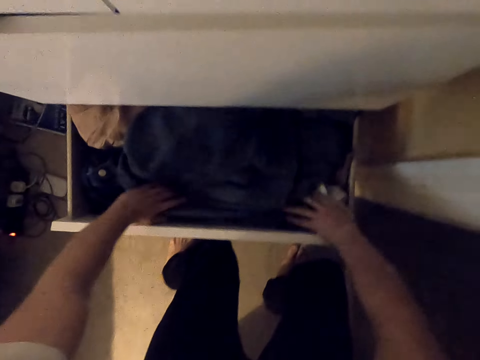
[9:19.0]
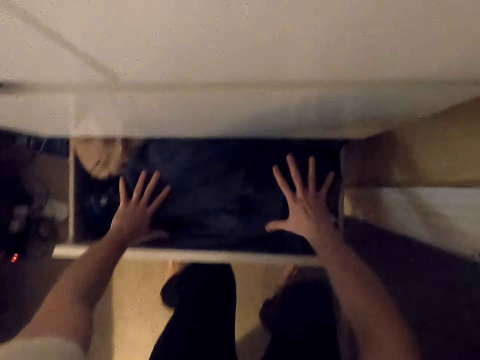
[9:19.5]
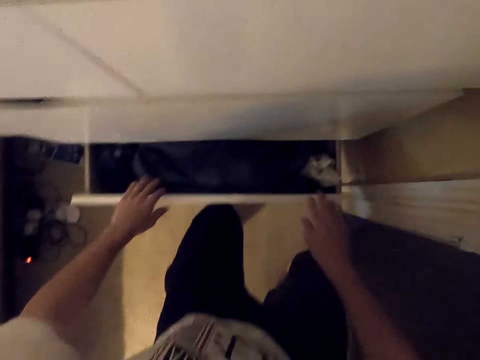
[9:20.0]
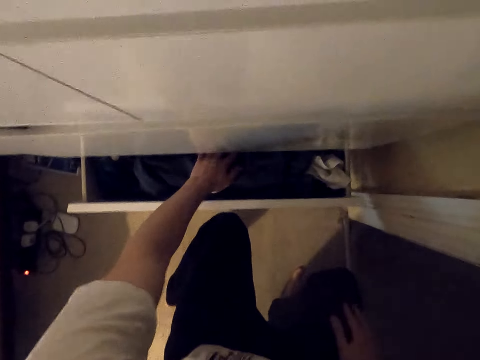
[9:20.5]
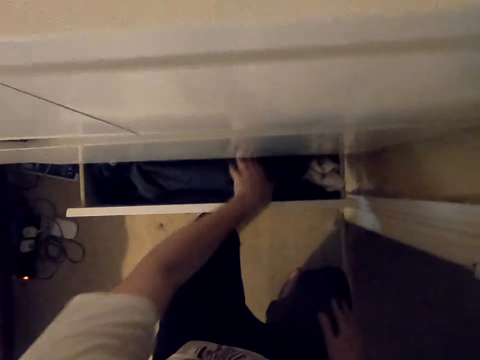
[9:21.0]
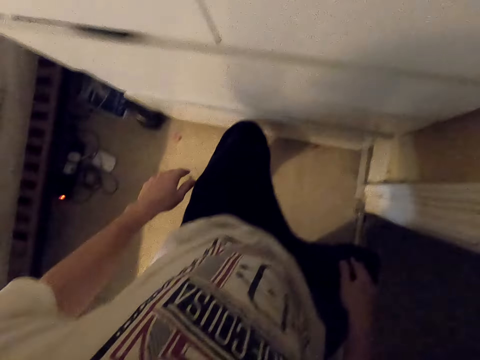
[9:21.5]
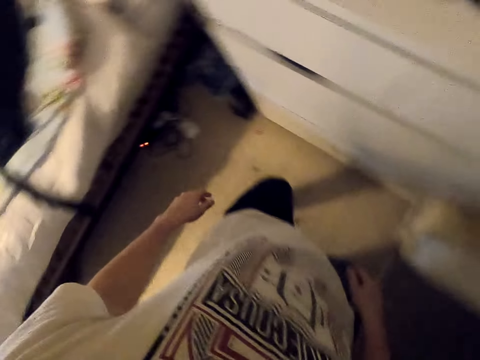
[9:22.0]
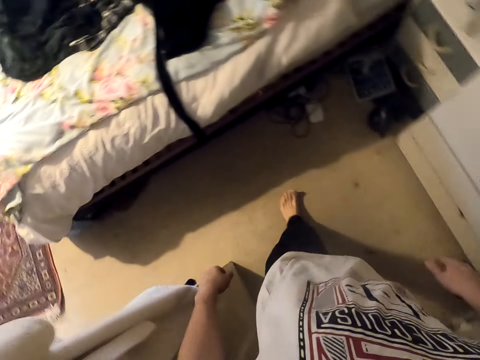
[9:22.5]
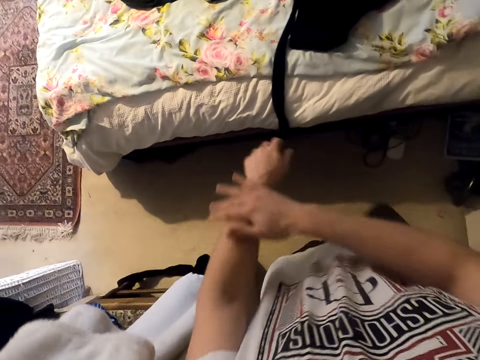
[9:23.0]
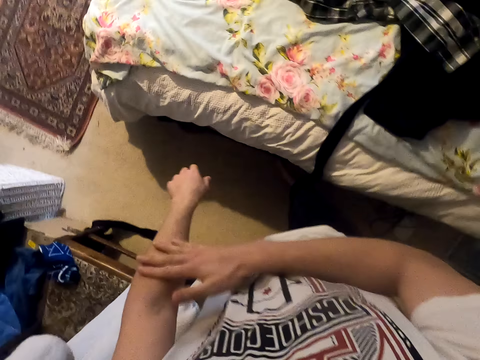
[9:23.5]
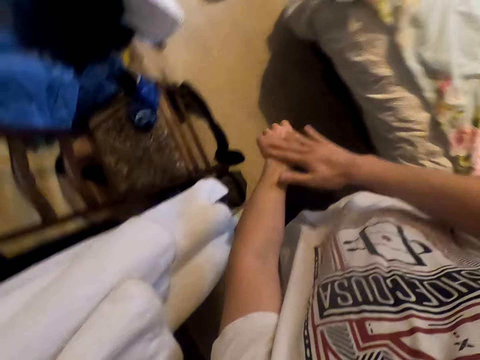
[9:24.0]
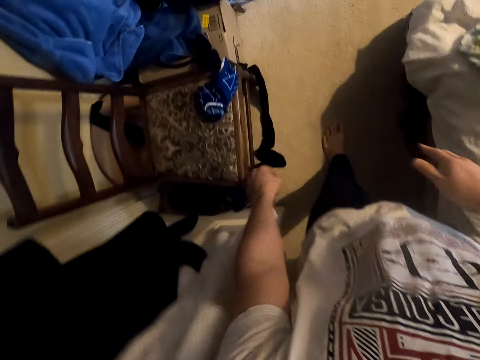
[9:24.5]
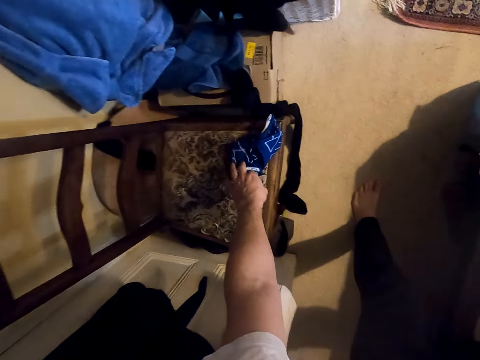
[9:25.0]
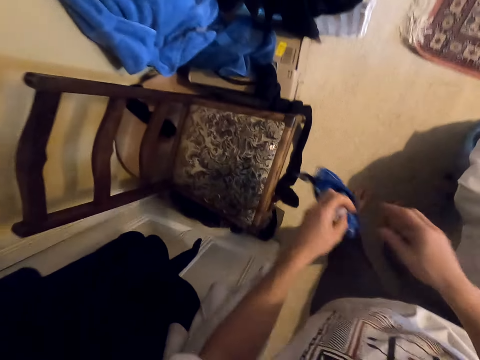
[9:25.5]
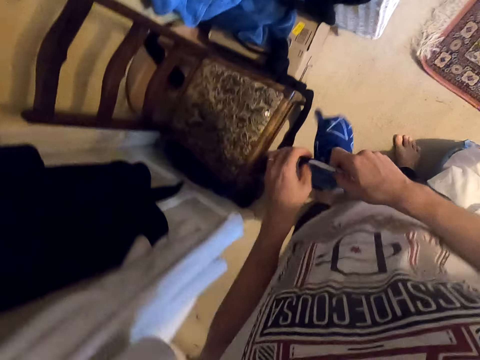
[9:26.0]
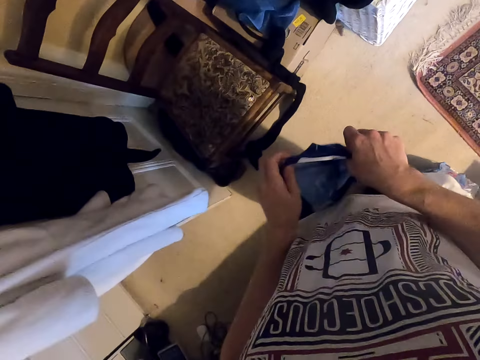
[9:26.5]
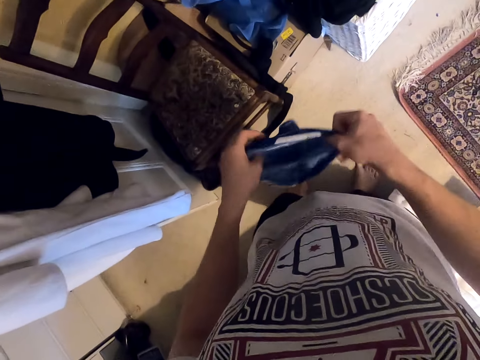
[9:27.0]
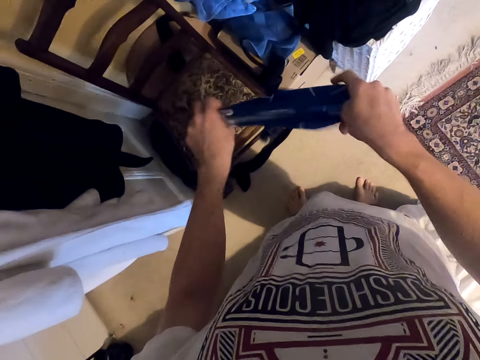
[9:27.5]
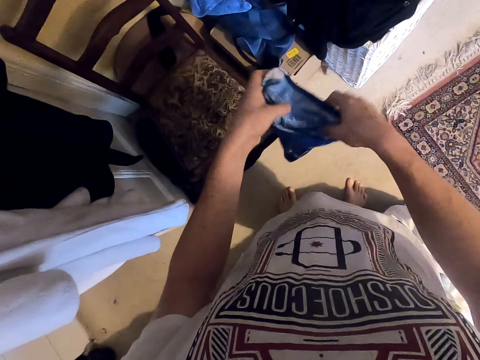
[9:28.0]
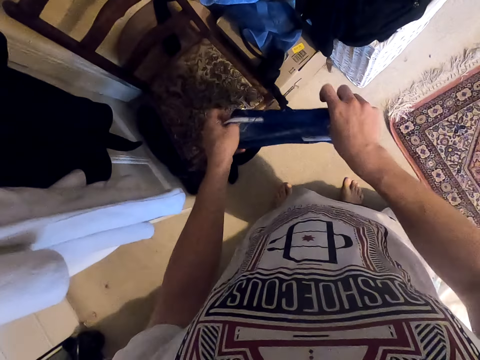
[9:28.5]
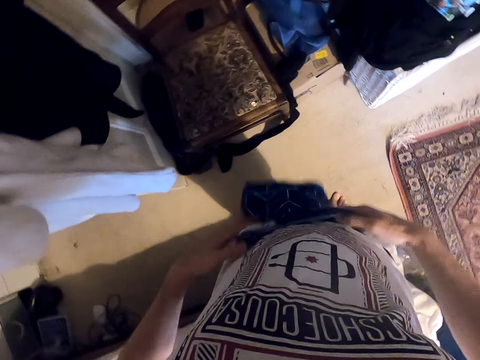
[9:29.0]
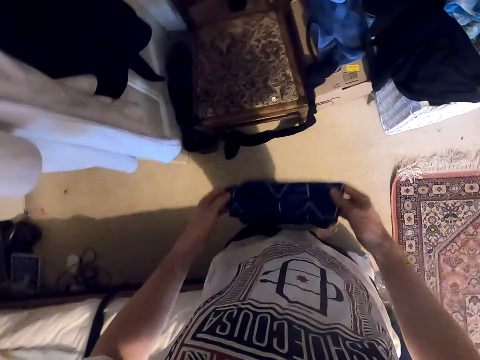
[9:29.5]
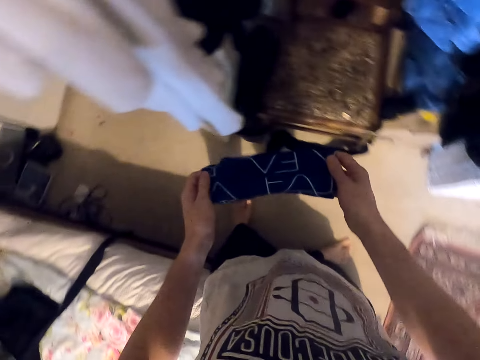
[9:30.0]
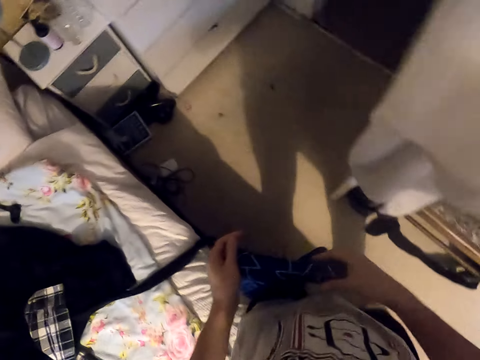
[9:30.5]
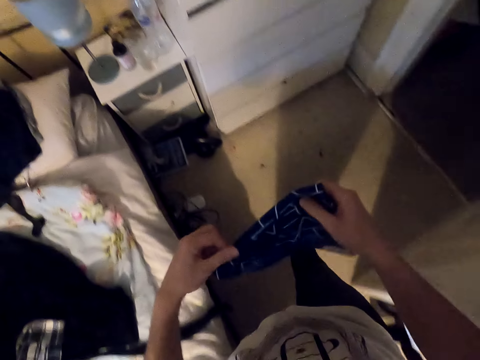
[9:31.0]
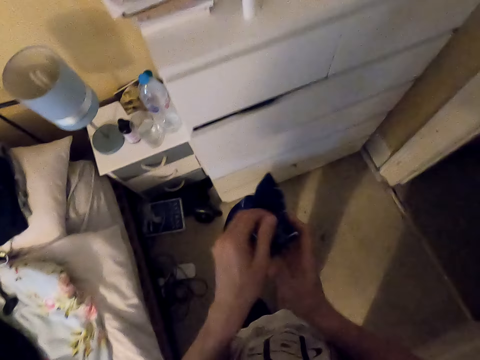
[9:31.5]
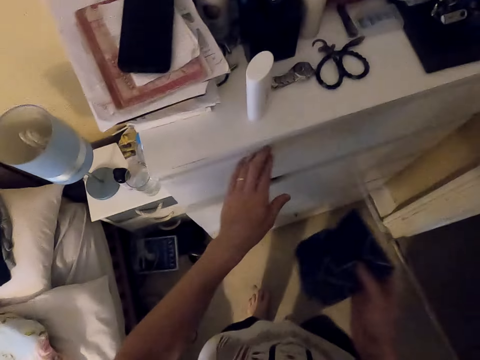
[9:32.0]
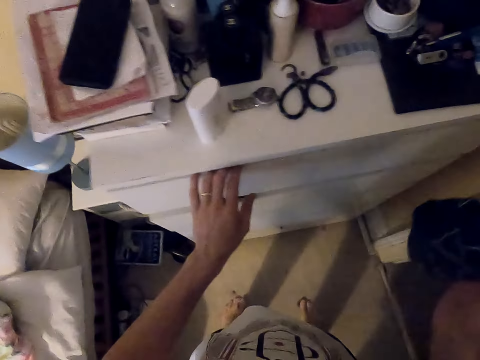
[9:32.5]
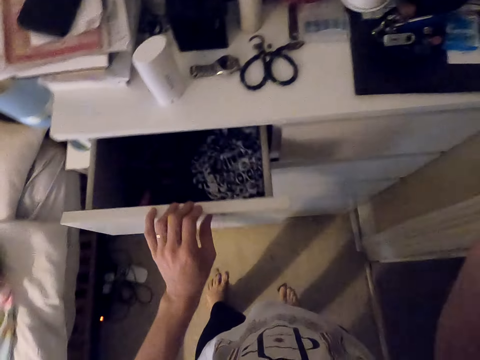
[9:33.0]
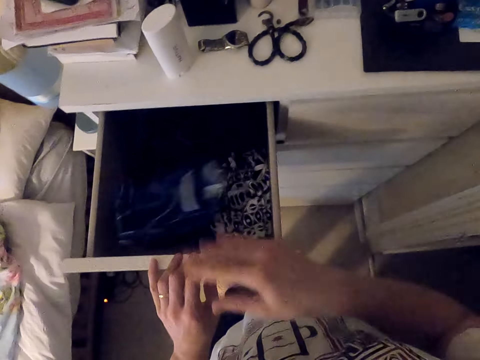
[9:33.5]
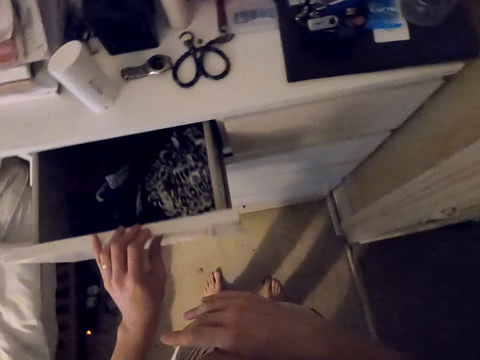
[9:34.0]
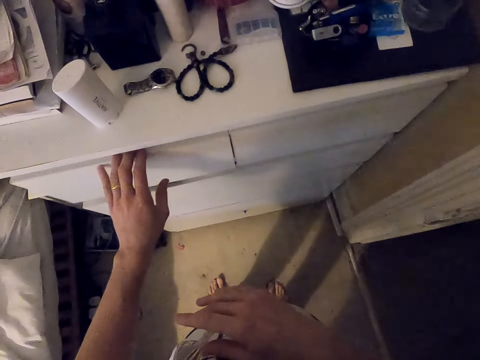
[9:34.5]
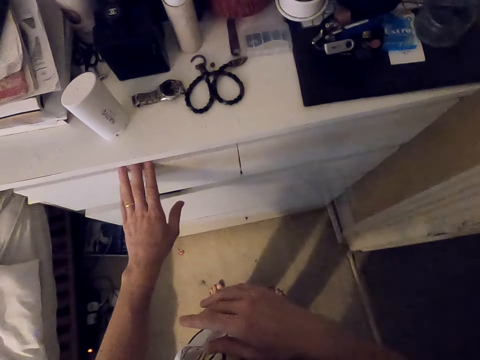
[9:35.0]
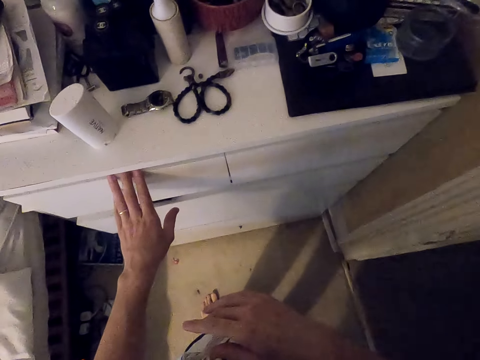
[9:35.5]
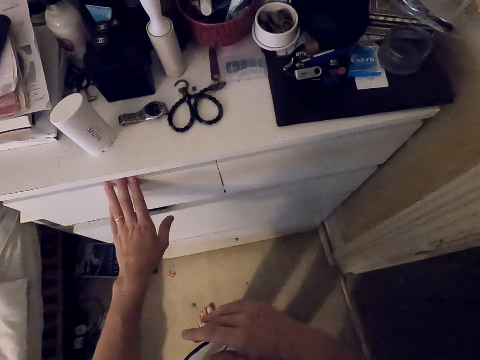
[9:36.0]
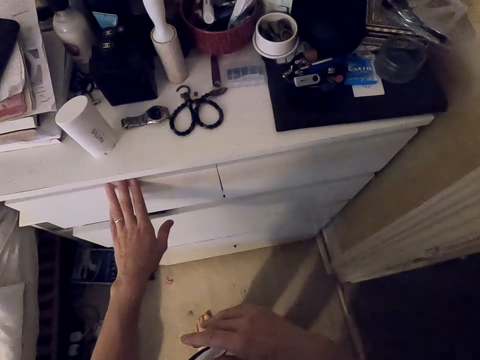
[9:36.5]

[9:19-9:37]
The camera wearer pushes the drawer with the knee. They touch the sweatshirt. They close the drawer. They move towards the bed. They rub a hand. They pick up a bag. They straighten the bag. They fold the bag. They move around. They fold the bag. They move towards the drawer. They pull the drawer. They throw the bag in the drawer. They close the drawer.

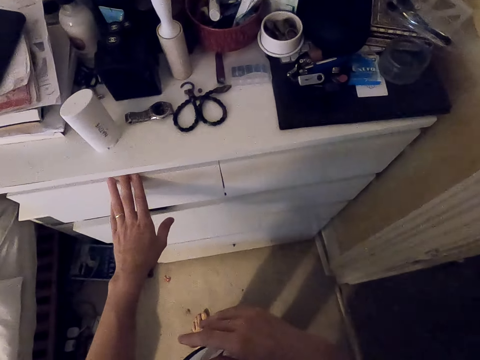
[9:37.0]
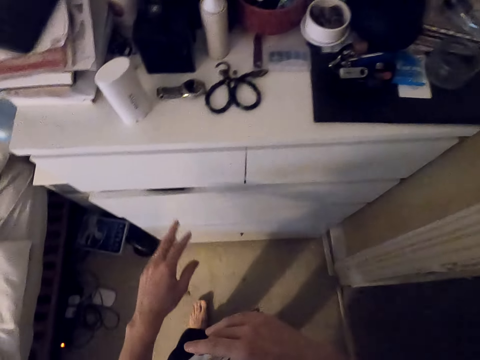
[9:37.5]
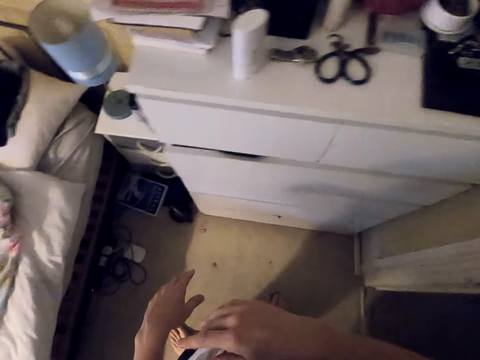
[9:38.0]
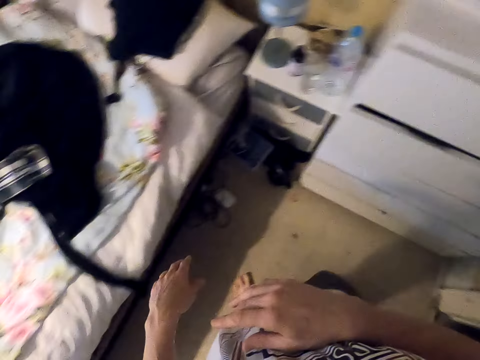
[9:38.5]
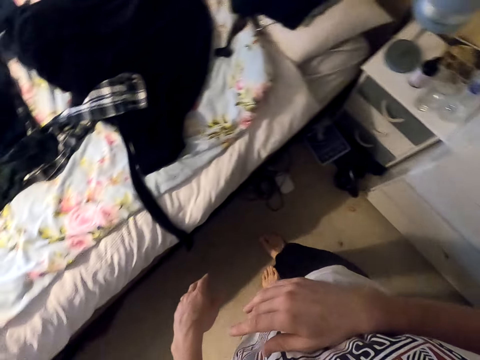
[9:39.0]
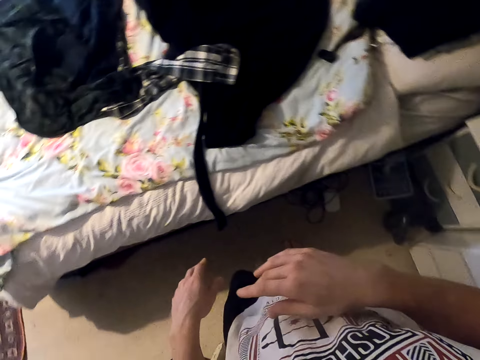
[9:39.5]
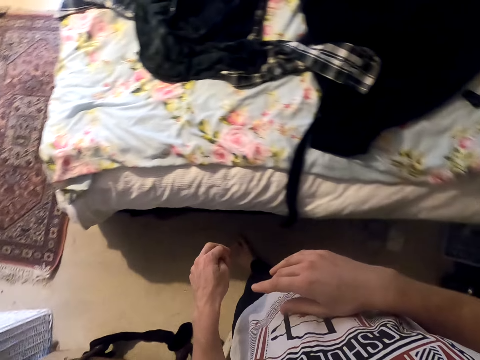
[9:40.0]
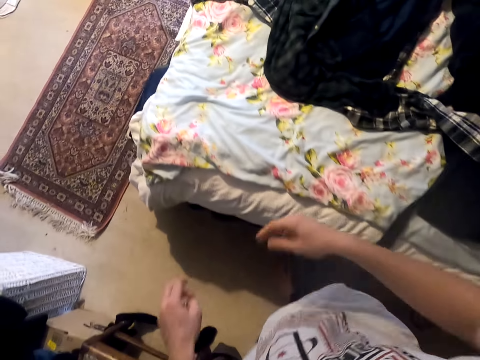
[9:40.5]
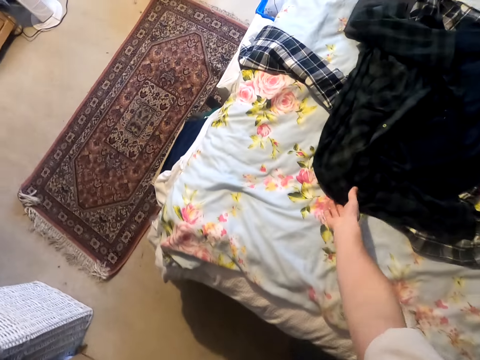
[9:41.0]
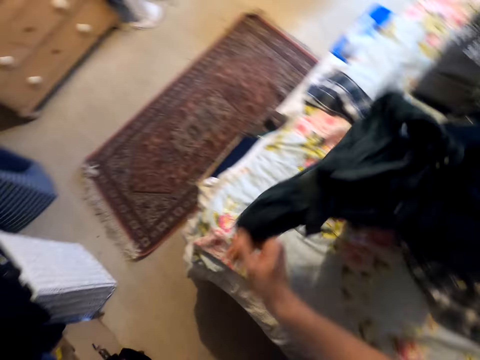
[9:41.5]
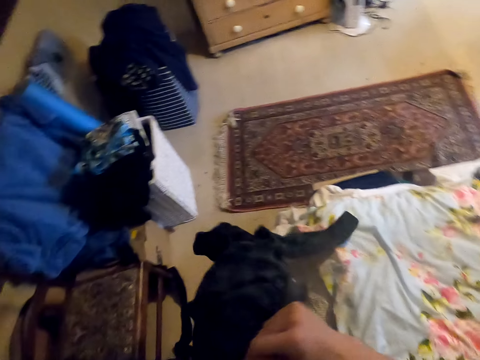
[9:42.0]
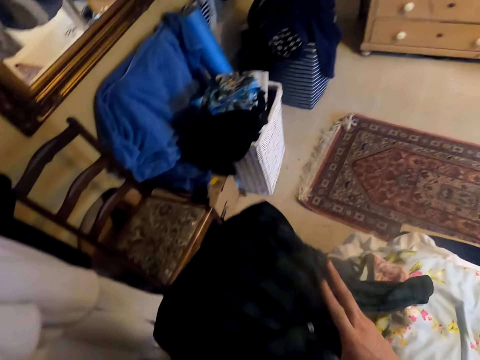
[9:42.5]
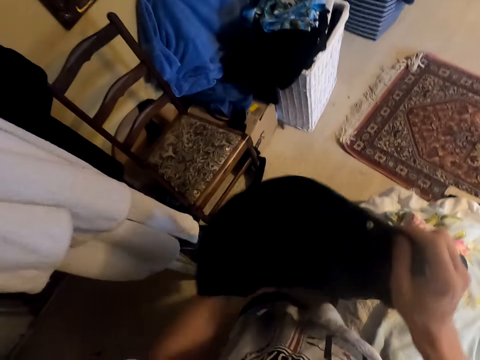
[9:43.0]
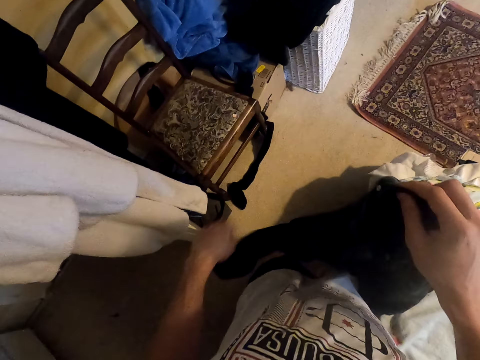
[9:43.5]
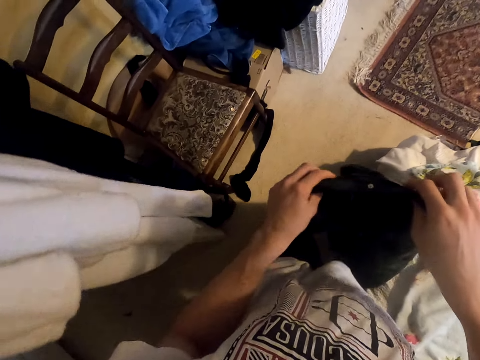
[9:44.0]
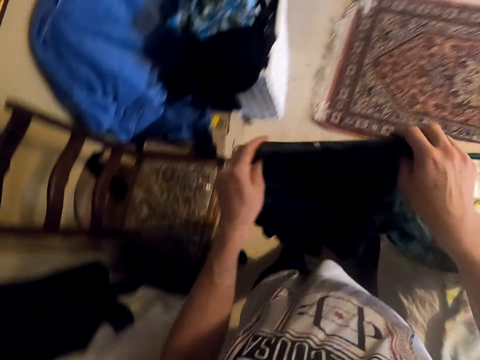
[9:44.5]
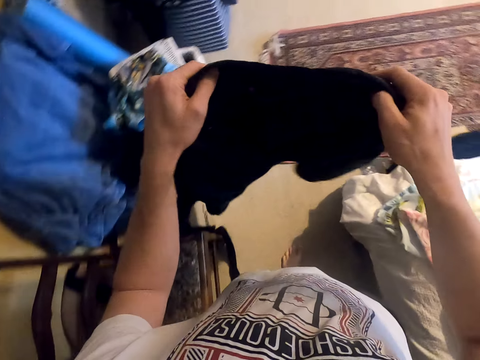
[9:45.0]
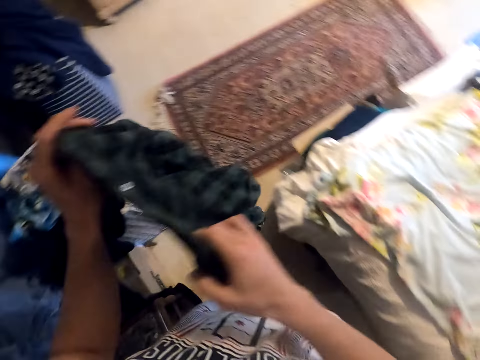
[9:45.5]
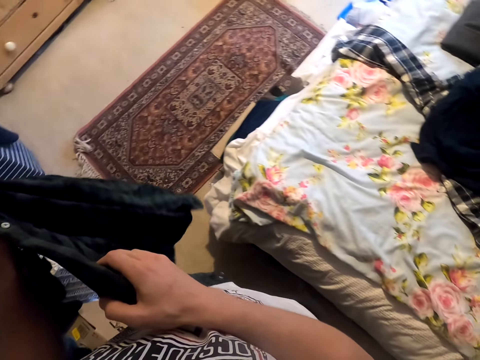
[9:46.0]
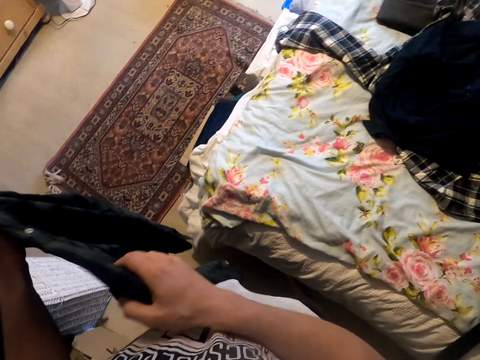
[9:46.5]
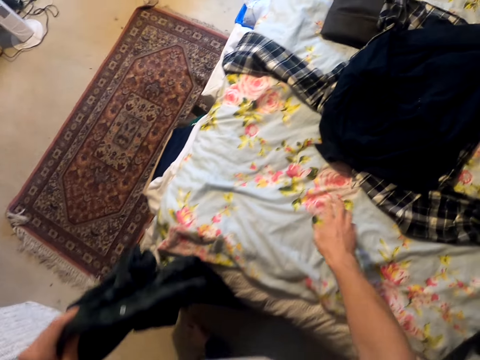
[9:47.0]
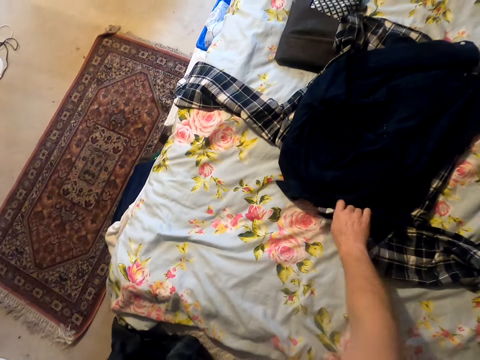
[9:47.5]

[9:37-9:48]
The camera wearer moves the hand away from the drawer. They move around. They move towards the bed. They pick up a shirt. They hold the shirt with the other hand. They lift the shirt. They hold the shirt. They pick up a cloth.
